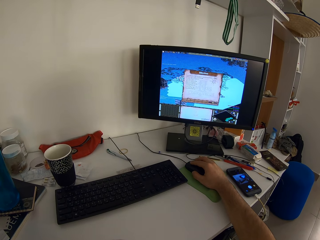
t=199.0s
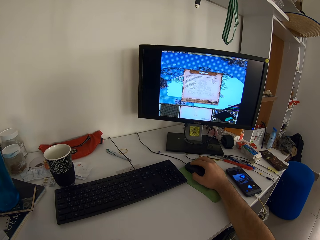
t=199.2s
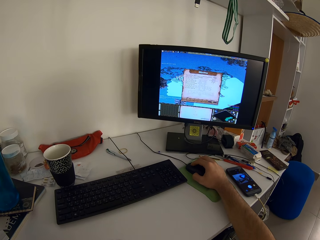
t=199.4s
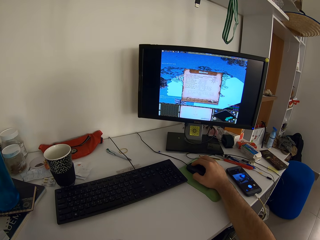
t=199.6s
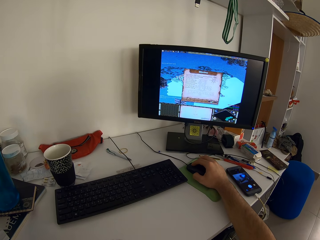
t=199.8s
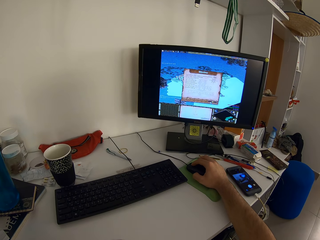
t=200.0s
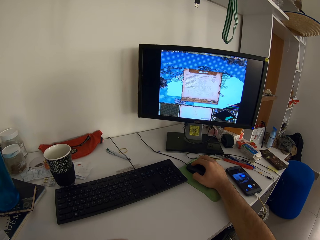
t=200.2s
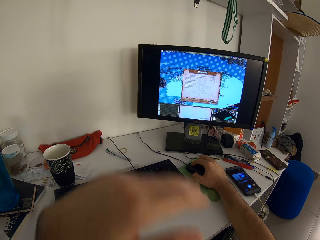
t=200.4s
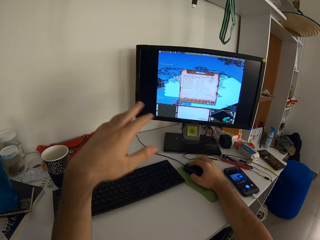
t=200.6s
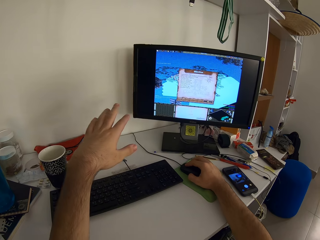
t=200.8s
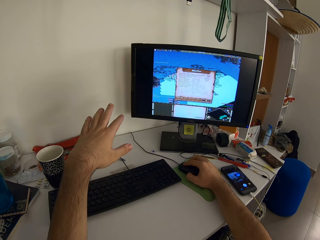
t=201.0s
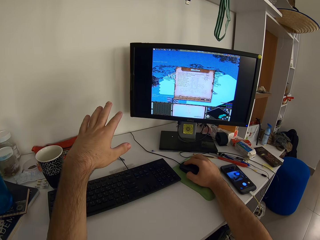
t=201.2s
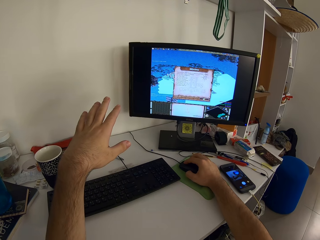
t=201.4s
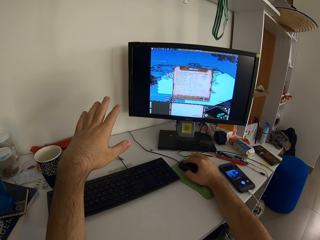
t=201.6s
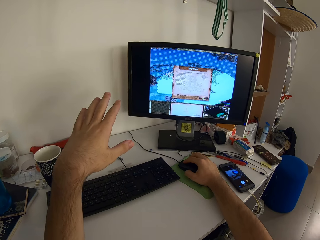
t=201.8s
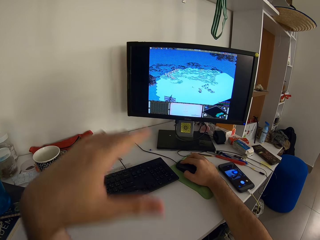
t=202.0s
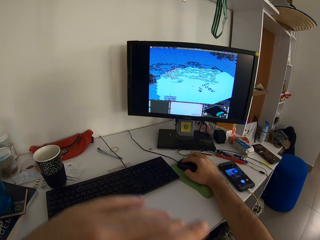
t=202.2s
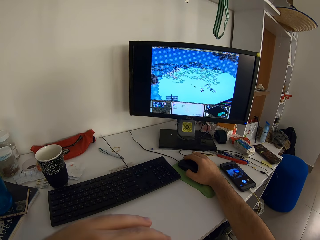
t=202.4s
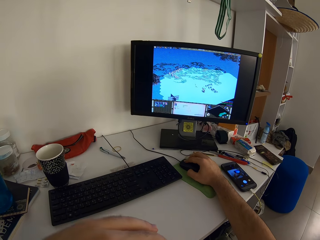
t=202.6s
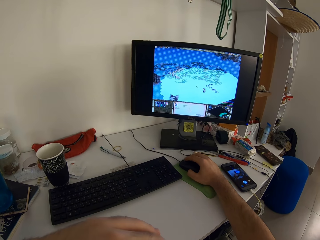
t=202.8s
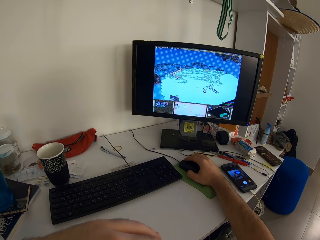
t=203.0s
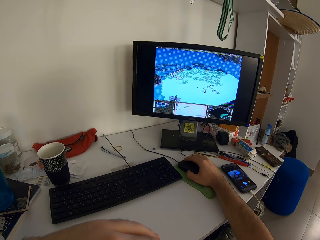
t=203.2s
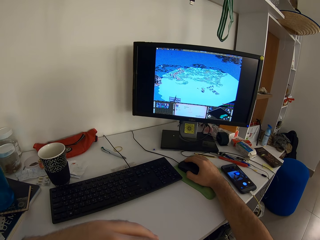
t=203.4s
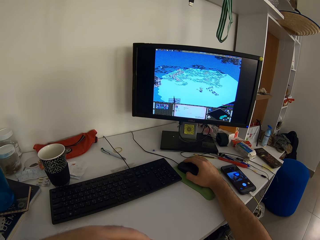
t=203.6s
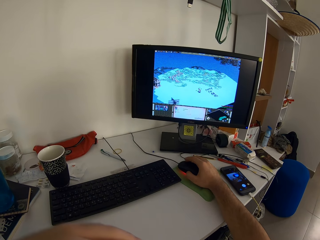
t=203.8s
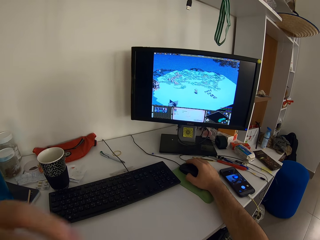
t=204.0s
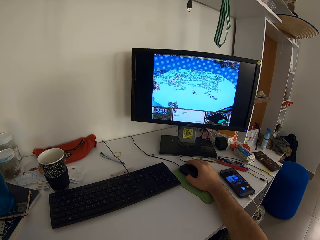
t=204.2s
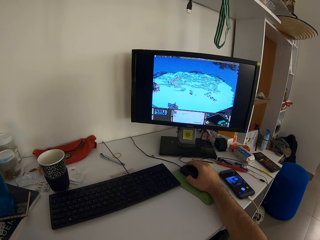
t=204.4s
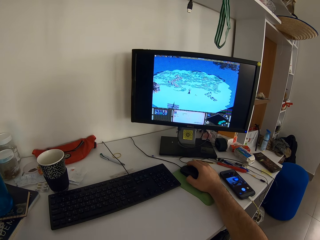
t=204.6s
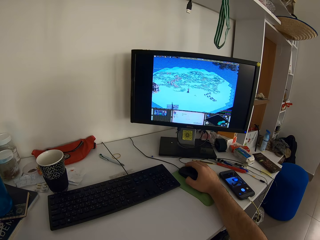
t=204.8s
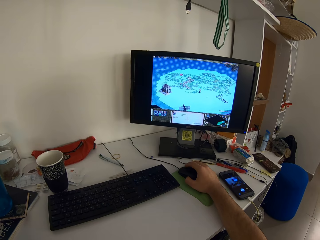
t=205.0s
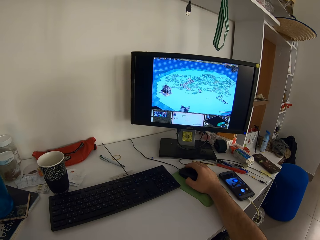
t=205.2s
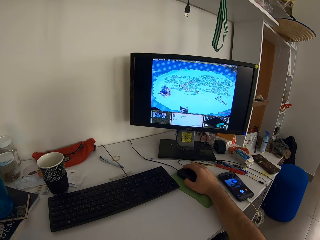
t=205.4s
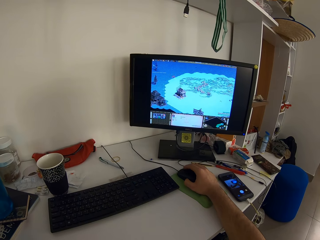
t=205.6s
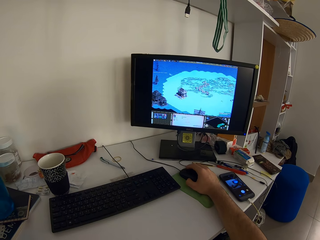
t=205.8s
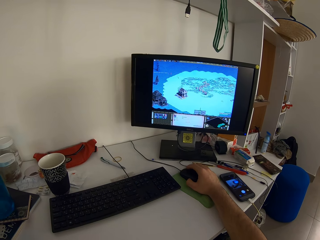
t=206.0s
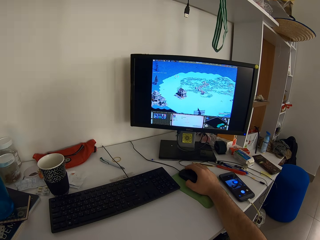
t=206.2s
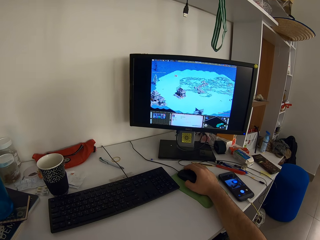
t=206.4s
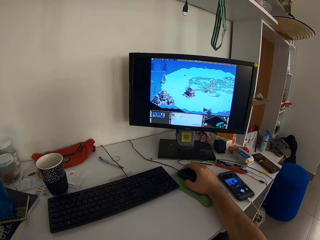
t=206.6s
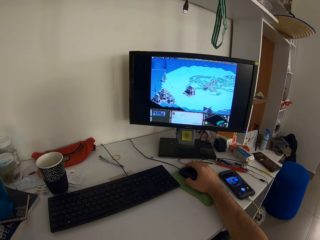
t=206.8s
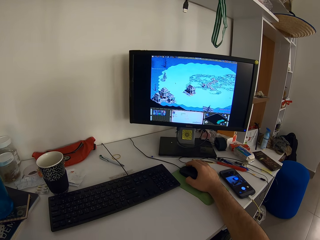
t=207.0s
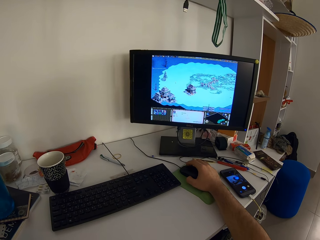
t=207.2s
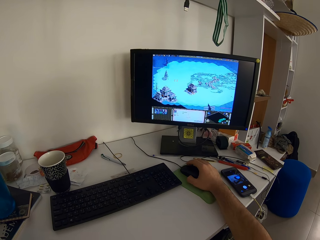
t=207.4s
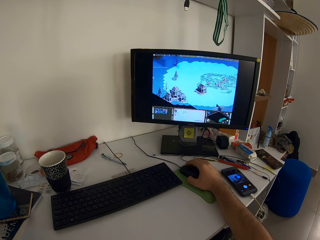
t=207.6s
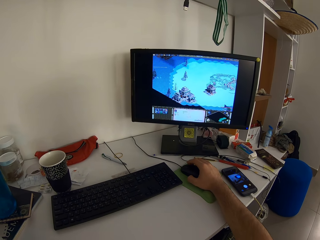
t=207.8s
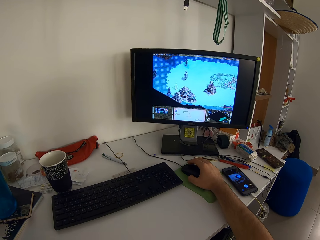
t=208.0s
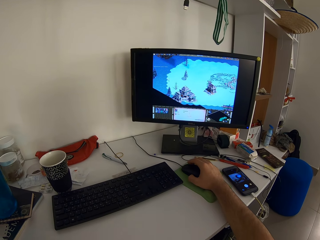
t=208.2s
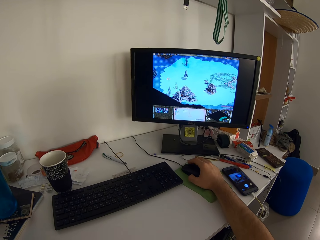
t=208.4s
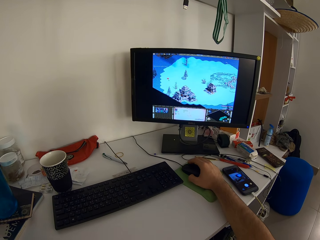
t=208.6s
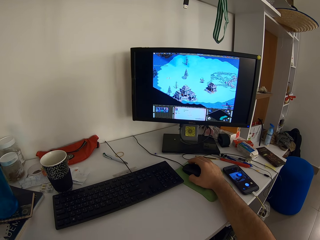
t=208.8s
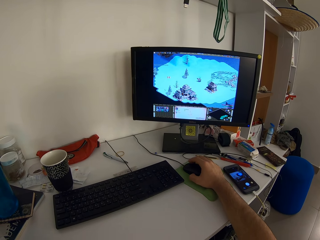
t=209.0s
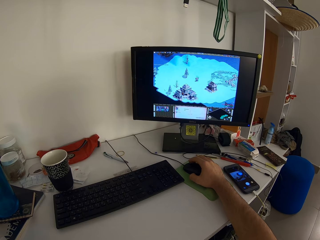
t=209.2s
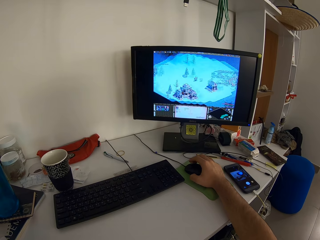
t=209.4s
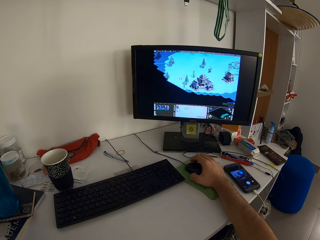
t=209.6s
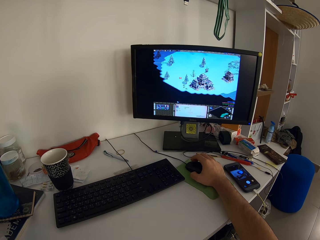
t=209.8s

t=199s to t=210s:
The camera wearer raises the hand. They return the hand. They click the mouse.

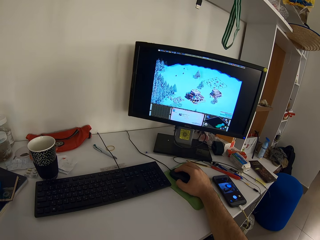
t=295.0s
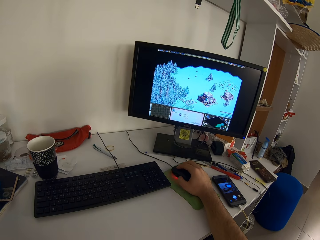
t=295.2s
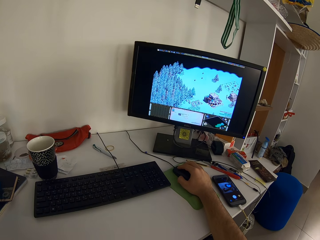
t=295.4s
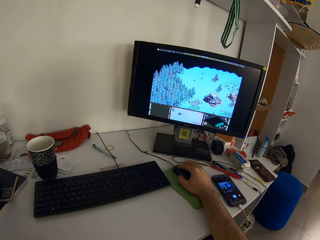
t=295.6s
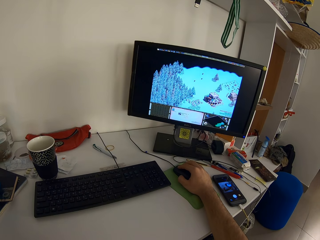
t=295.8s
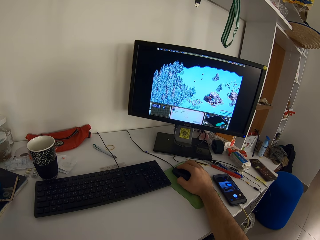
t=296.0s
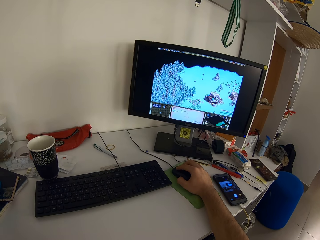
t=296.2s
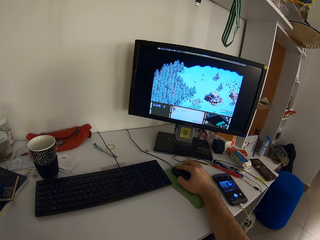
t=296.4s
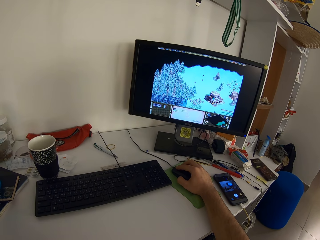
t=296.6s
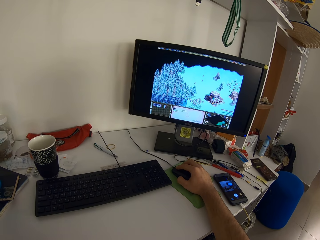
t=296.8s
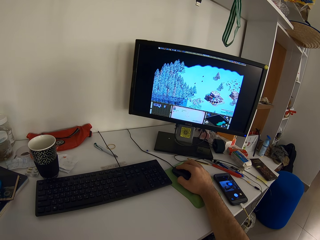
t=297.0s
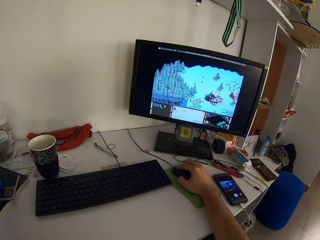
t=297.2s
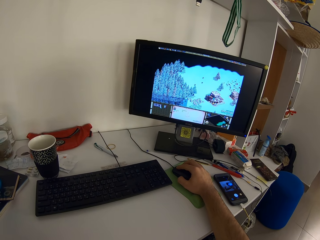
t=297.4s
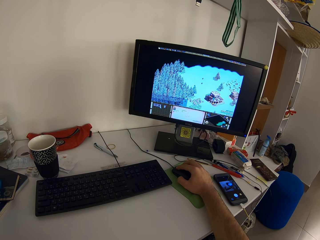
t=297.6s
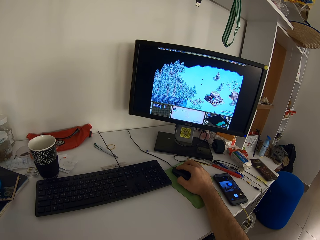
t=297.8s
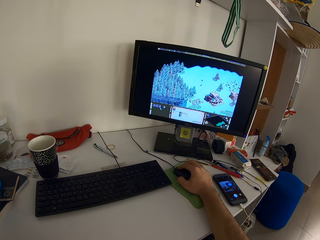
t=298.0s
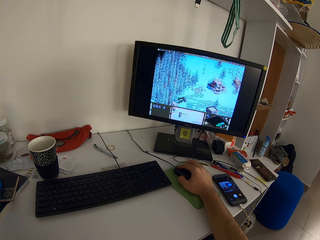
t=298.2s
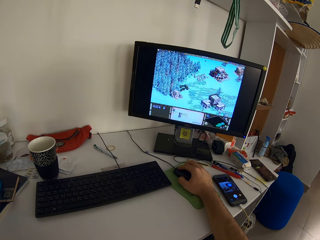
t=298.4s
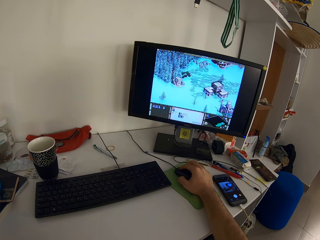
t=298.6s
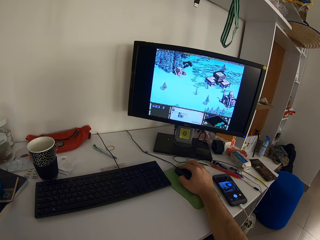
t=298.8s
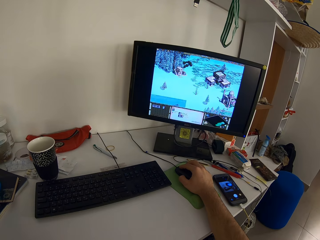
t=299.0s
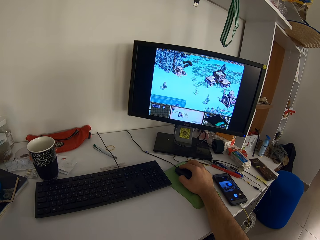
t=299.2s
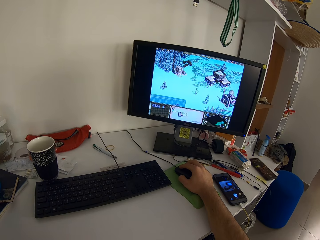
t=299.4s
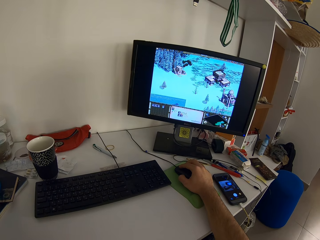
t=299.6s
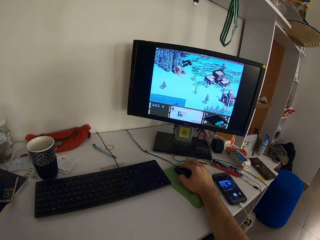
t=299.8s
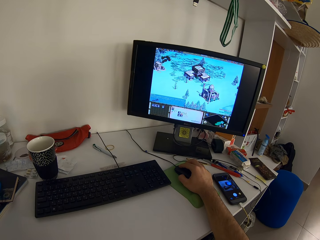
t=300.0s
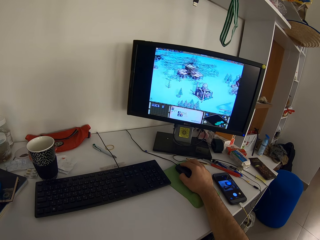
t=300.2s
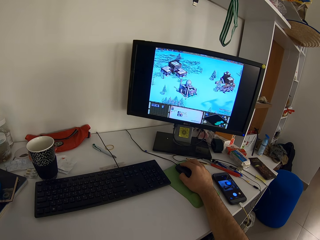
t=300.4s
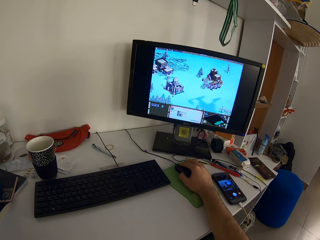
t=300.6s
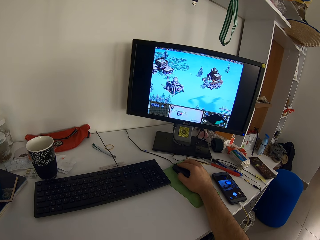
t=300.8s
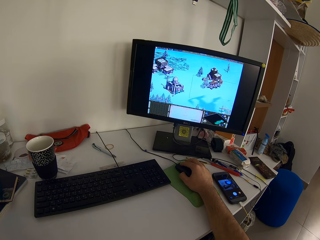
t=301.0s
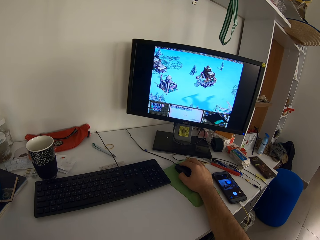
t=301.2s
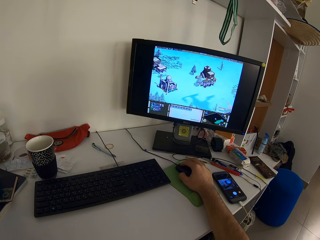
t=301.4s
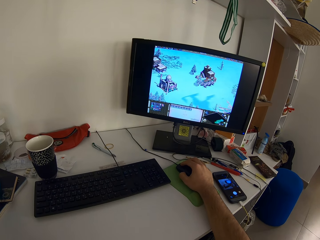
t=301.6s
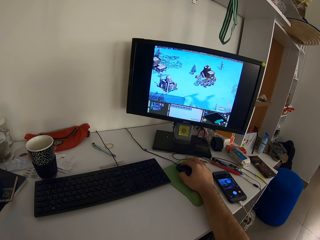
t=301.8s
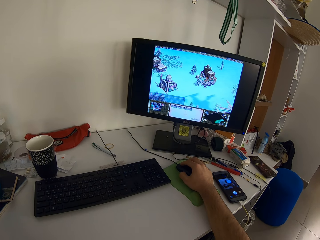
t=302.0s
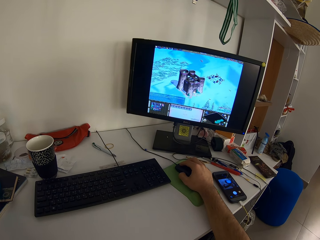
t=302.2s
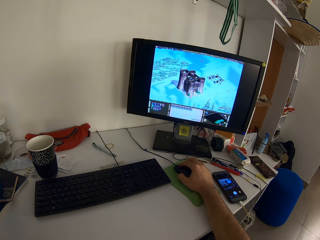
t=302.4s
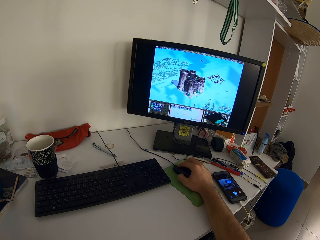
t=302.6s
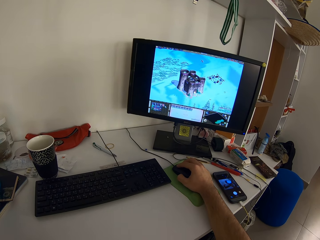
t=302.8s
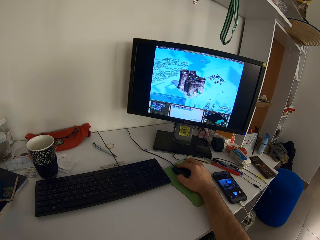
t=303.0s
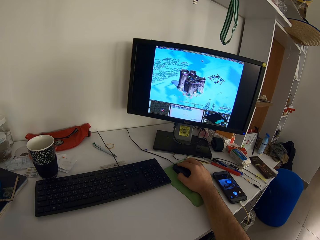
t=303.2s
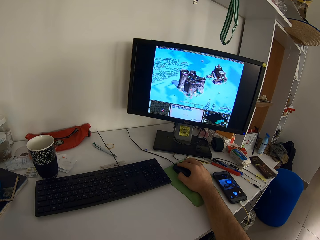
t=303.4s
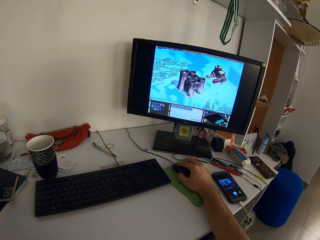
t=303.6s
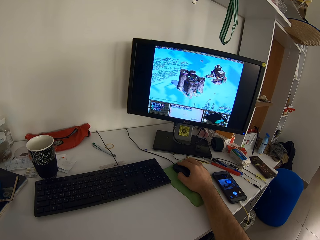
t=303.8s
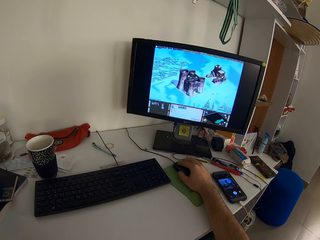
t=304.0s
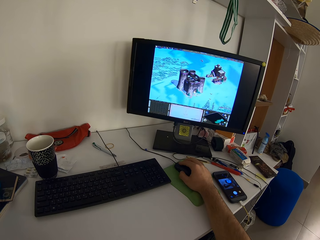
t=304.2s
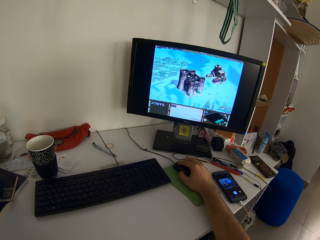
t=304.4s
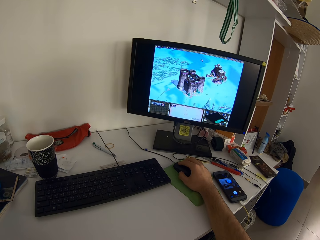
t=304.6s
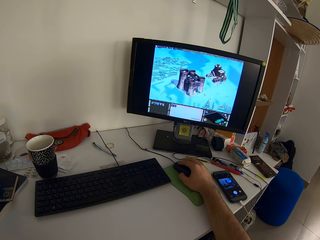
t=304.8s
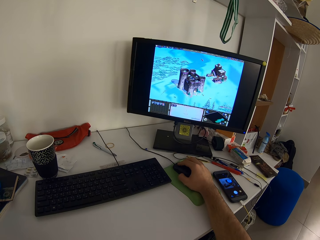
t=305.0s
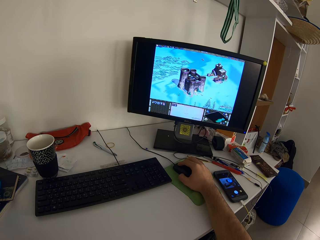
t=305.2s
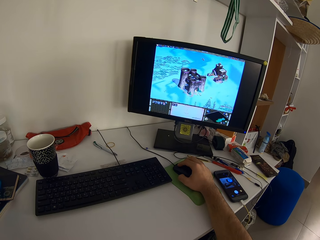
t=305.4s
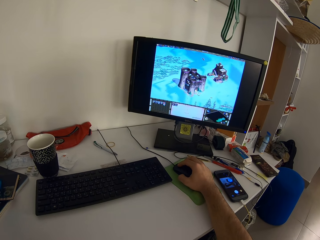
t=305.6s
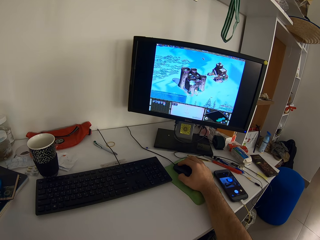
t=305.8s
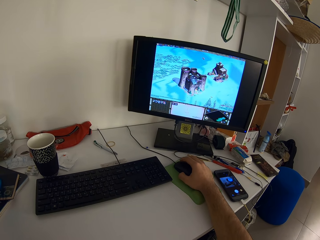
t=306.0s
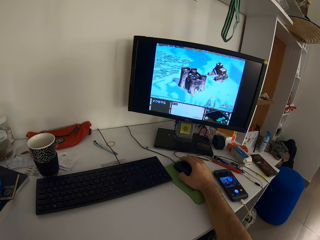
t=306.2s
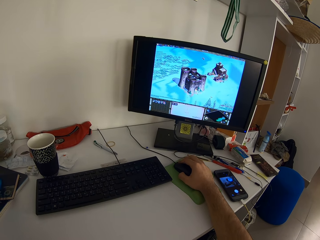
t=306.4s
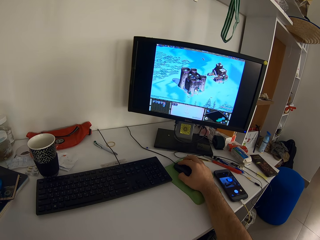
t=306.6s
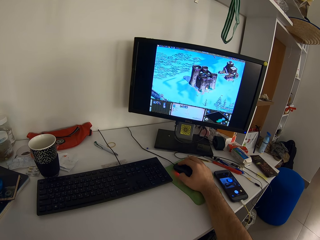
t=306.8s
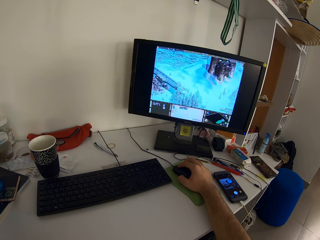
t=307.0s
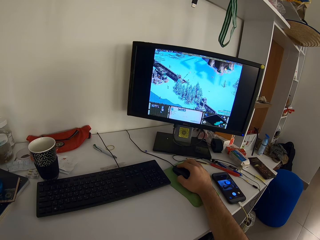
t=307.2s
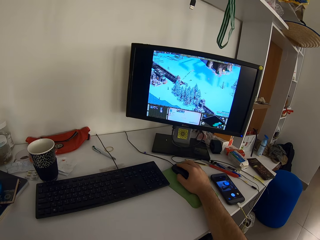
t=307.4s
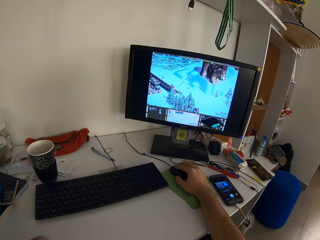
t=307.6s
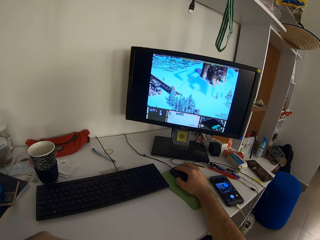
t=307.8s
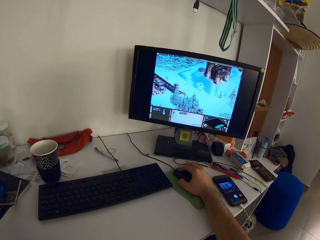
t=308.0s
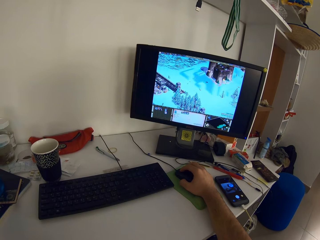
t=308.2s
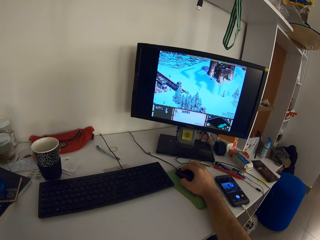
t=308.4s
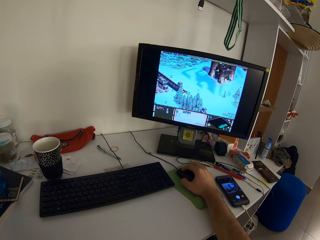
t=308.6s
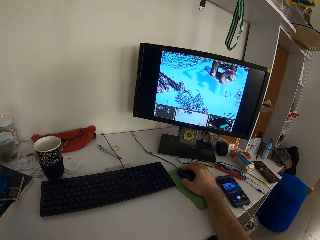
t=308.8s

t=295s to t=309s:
The camera wearer drags the mouse.
